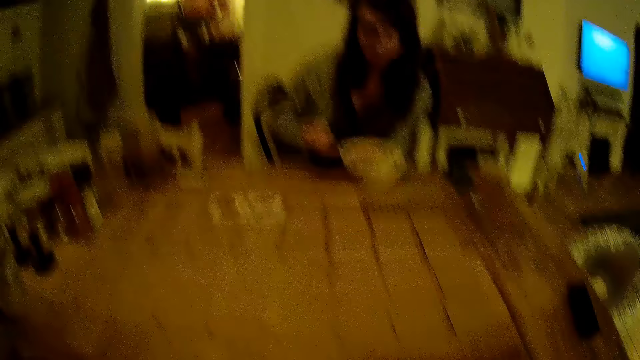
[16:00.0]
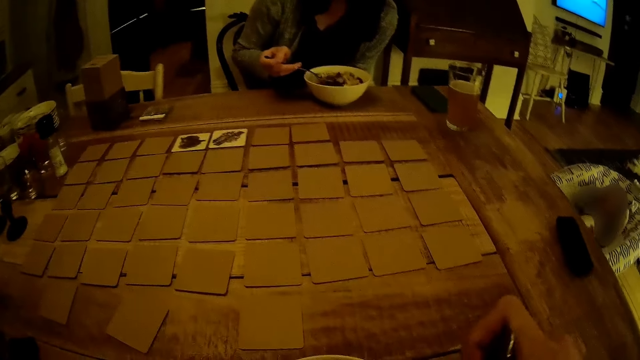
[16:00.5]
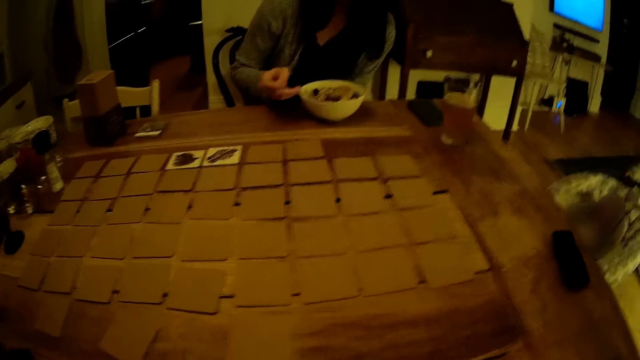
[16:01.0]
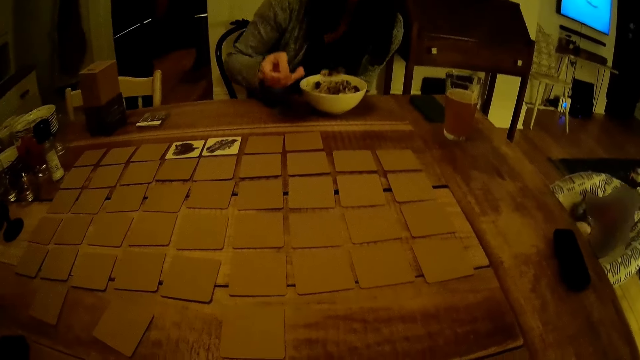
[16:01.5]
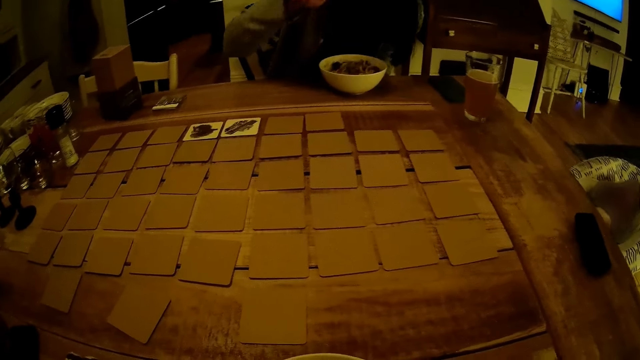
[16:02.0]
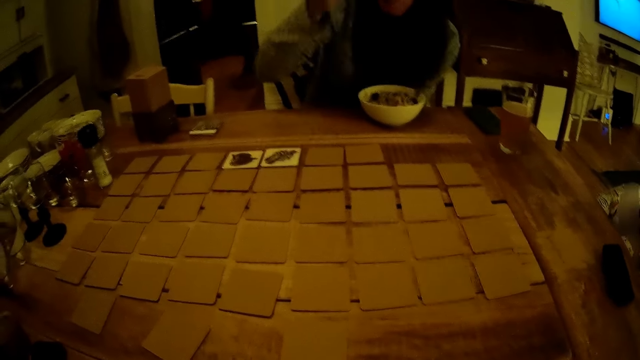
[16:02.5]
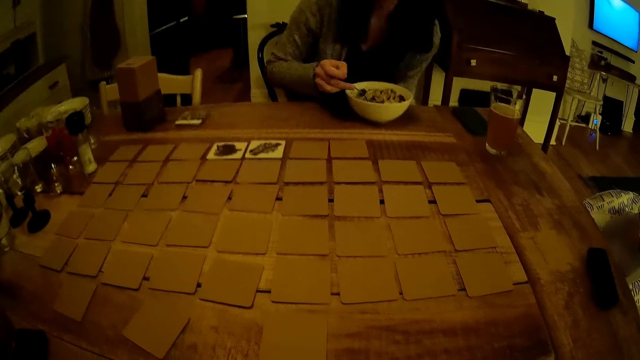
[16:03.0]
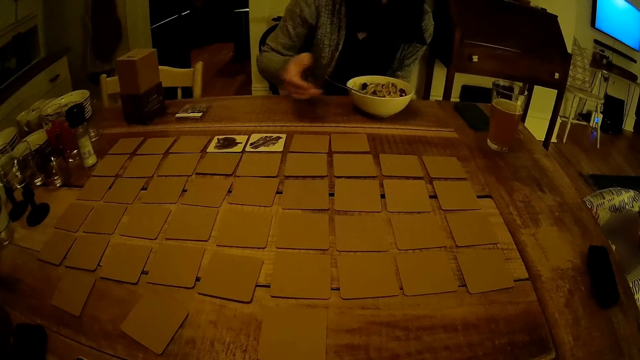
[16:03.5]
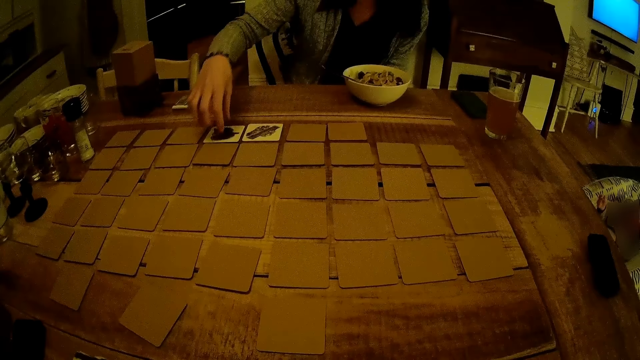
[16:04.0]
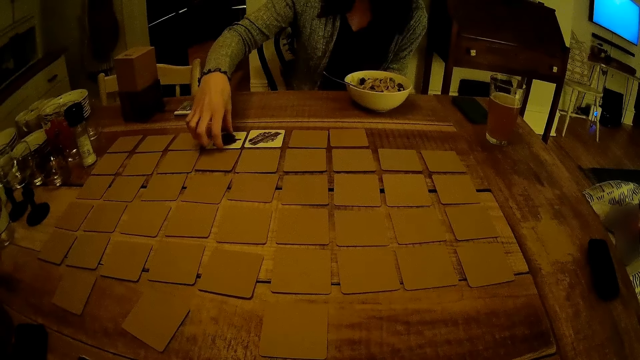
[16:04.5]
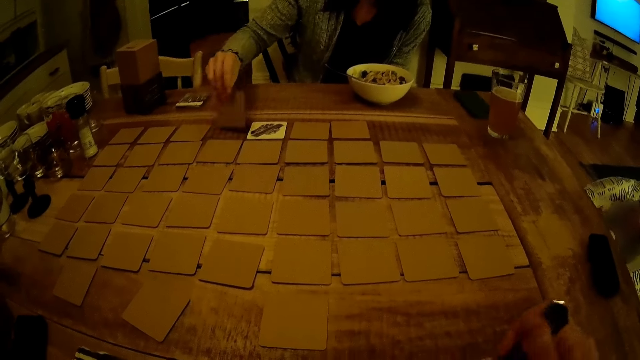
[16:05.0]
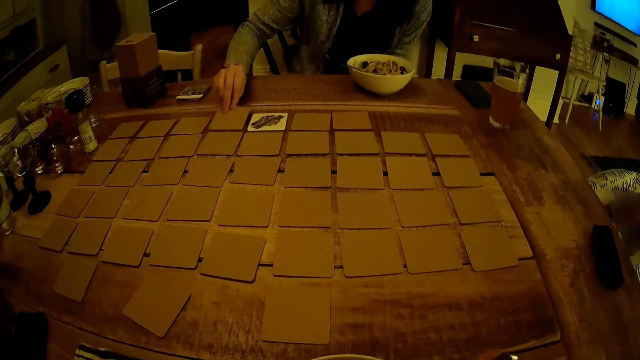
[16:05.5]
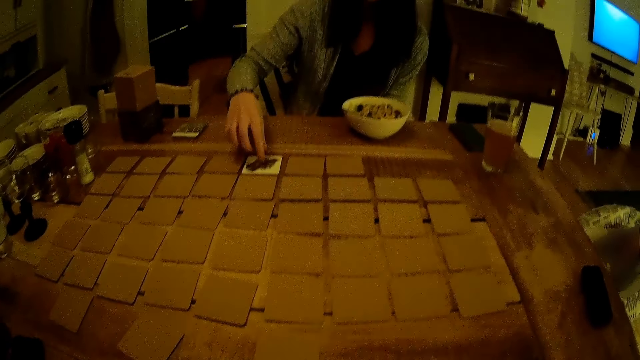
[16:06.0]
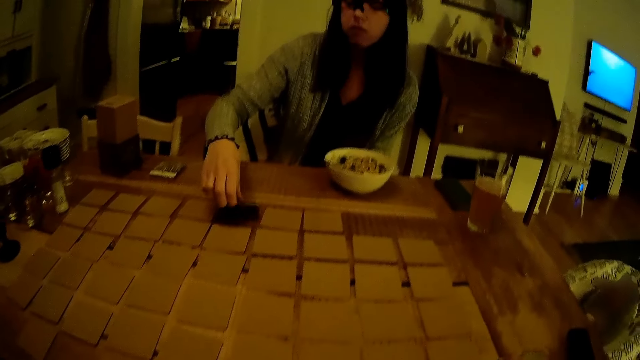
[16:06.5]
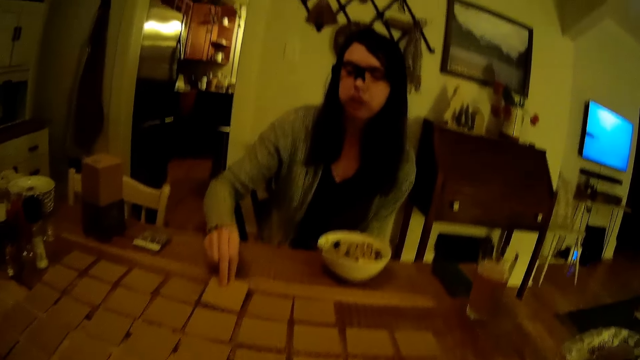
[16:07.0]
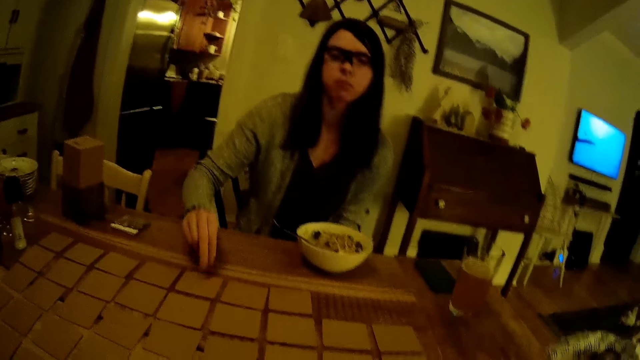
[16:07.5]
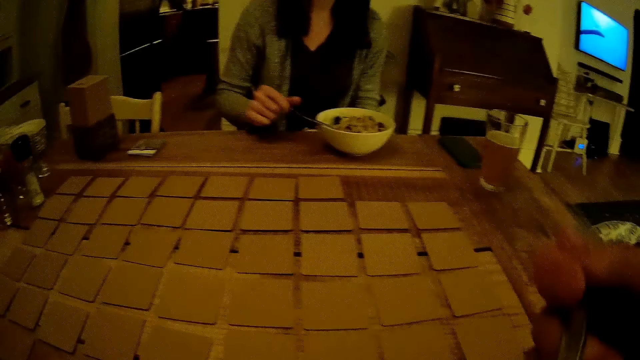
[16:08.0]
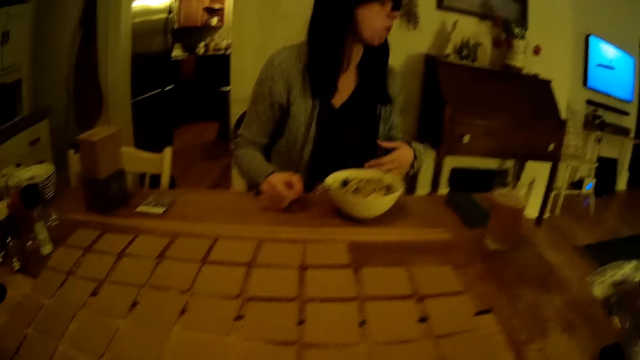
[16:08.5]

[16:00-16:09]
The girl scoops food. The camera wearer holds some cards in his right hand. The girl eats the cereal in the plate with the spoon in her right hand. The girl drops the spoon in her right hand in the plate. The girl holds cards on the table. The girl flips the card on the dining table with her right hand. The camera wearer holds a spoon in his right hand. The girl flips the card on the dining table with her right hand.

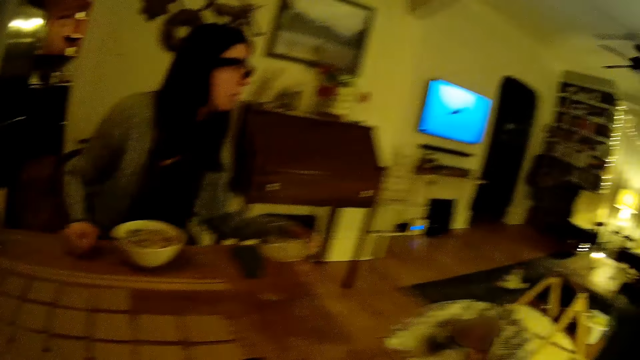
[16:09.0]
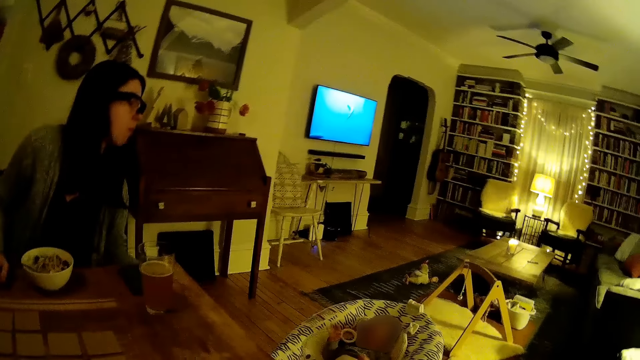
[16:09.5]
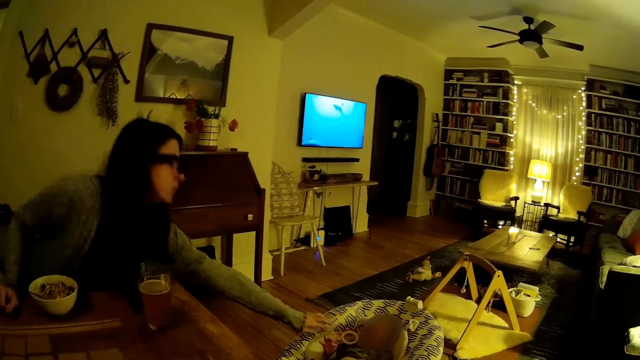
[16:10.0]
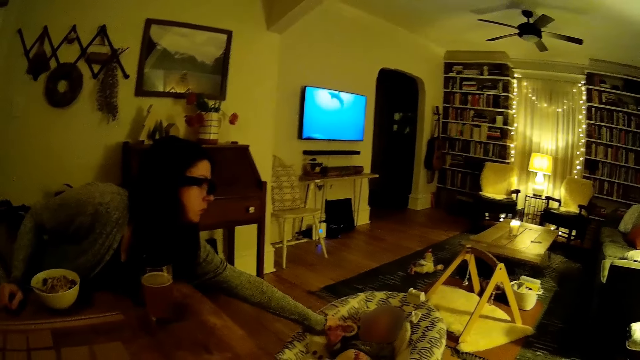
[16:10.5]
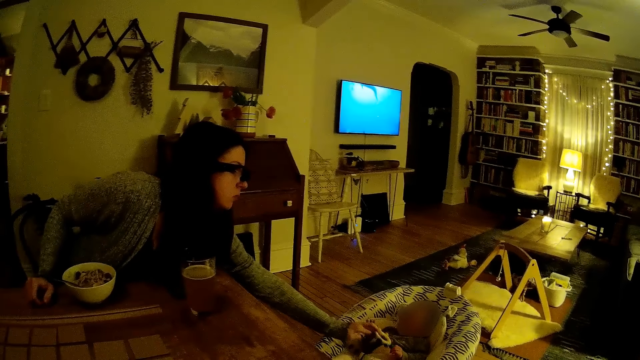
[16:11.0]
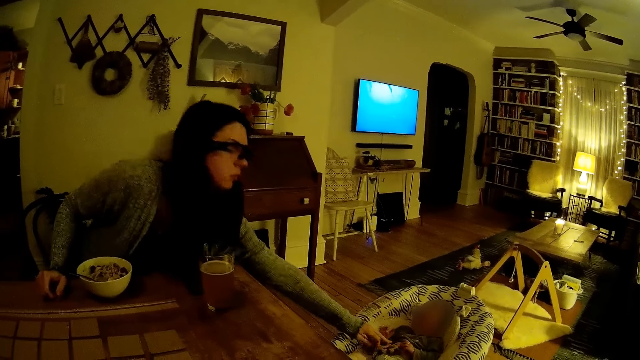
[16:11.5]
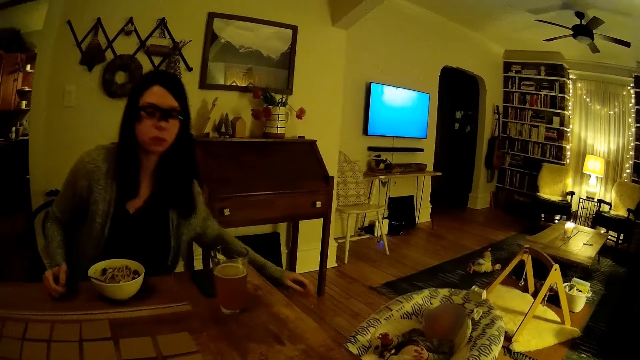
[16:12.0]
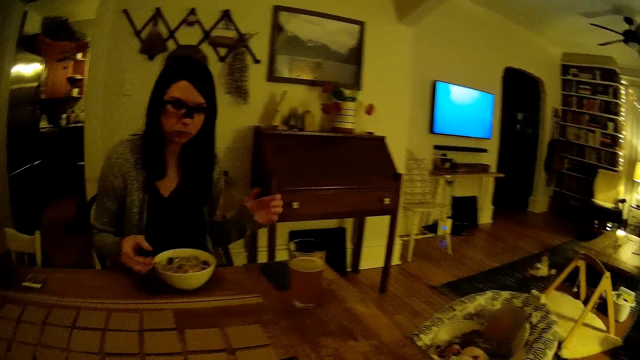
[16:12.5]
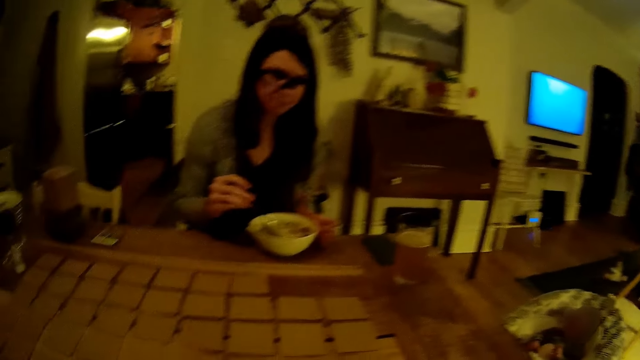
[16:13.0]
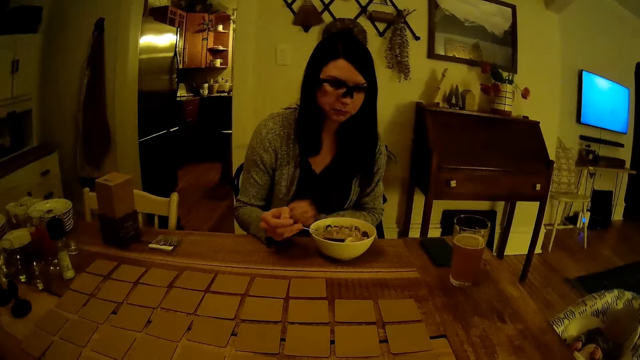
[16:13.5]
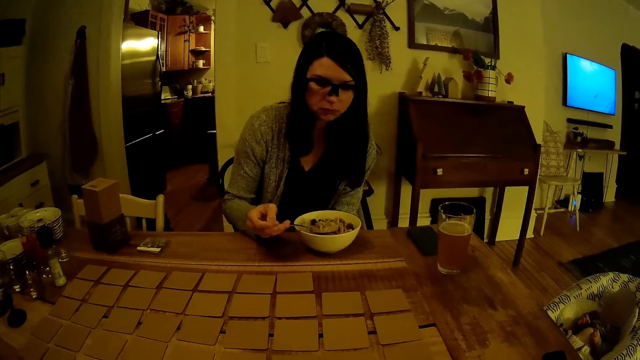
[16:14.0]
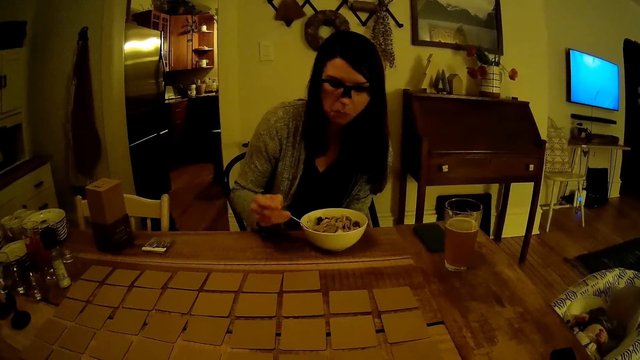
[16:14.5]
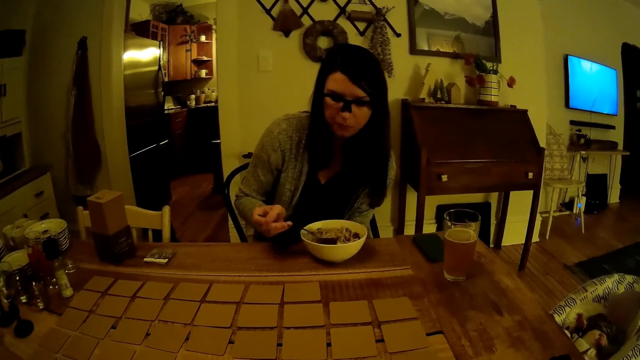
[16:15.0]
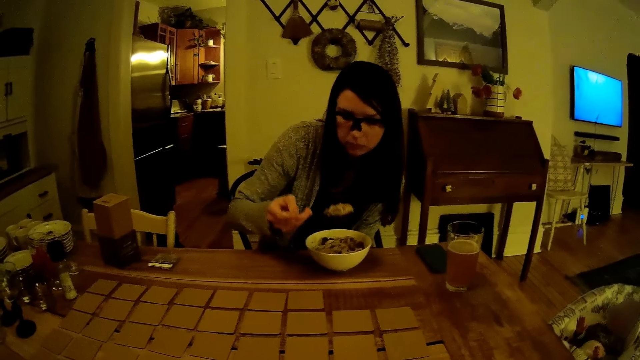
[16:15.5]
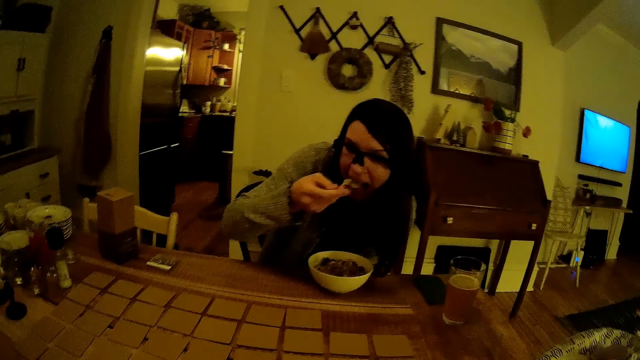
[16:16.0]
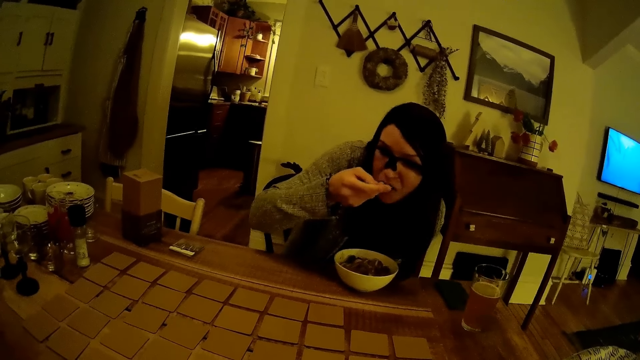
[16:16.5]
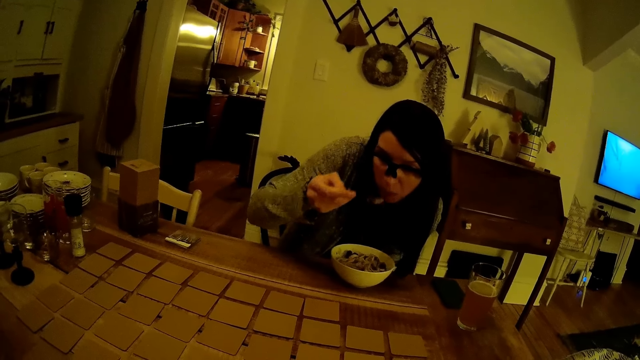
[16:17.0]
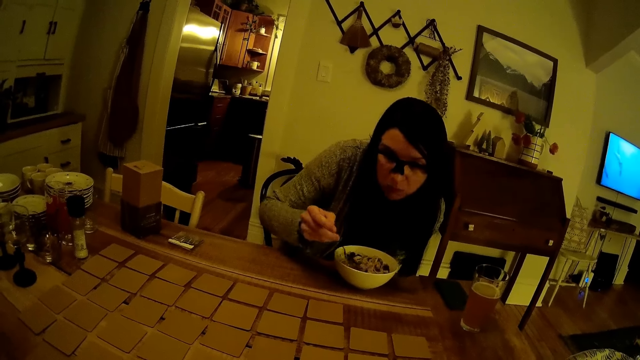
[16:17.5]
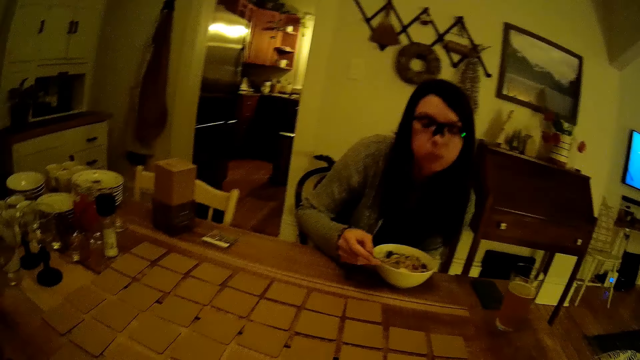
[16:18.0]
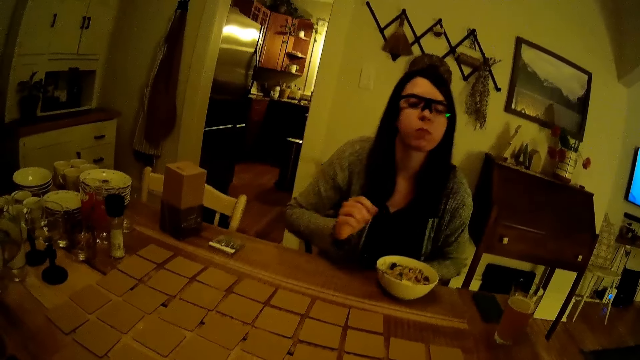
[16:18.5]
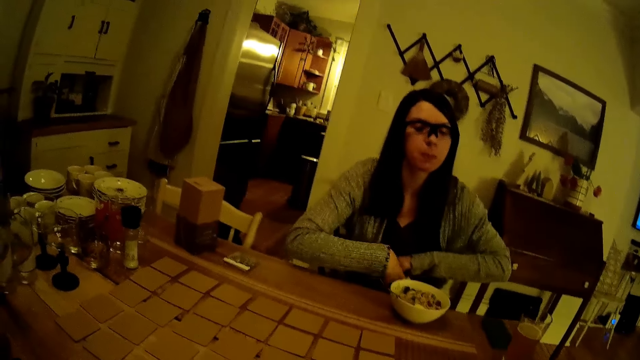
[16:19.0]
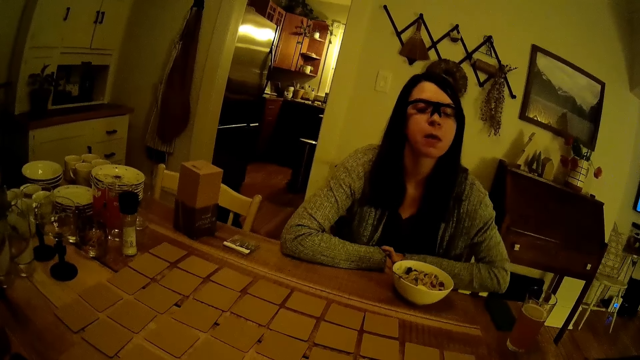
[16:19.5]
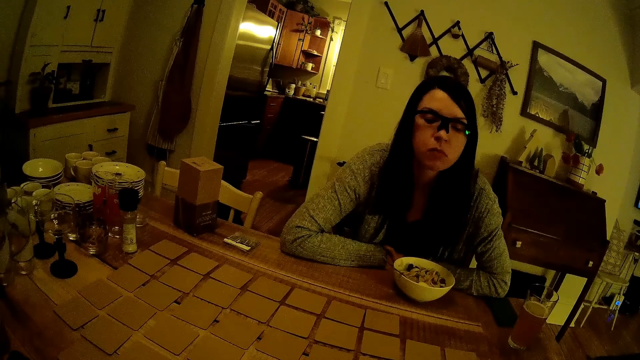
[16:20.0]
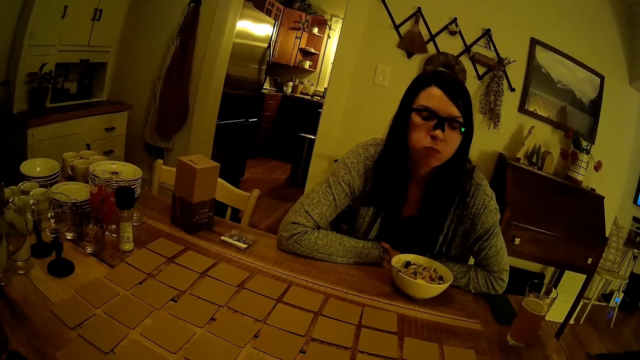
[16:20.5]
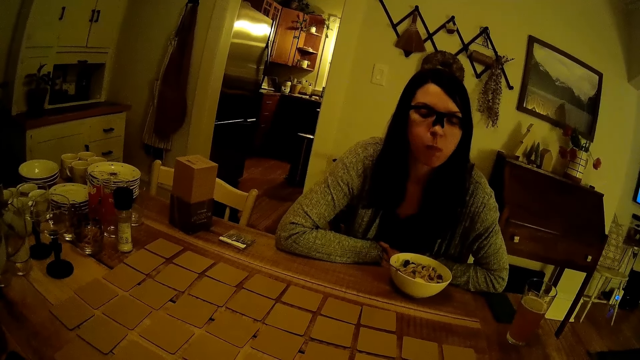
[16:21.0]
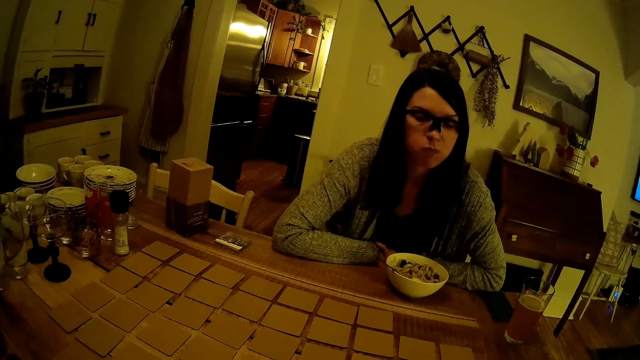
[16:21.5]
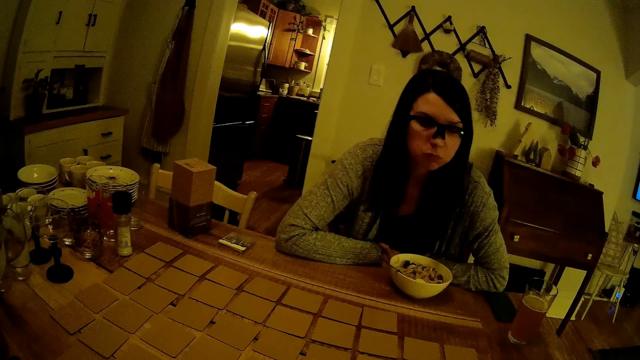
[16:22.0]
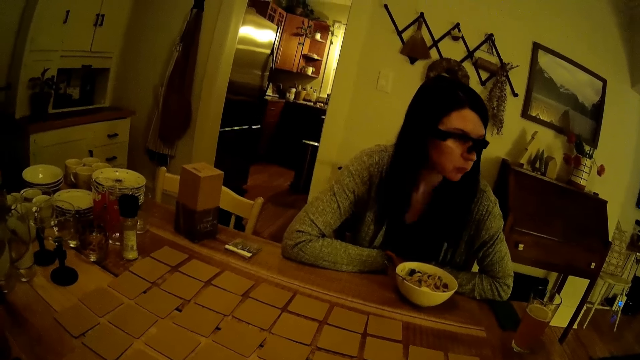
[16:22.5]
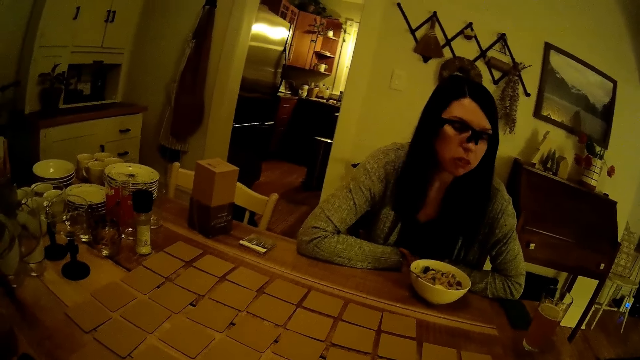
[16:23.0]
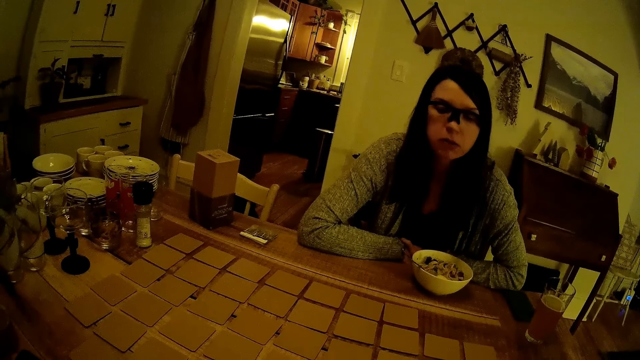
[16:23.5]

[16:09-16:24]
The girl moves her left hand on the baby's coat. The girl lifts the toy in the carrier with her left hand. The girl drops the toy on the baby. The girl grabs the spoon in the plate with her right hand. The girl scoops food. The girl eats the cereal in the plate with the spoon in her right hand. The girl drops the spoon in her right hand in the plate. The girl moves her hand on the spoon. The girl puts her hands together. The girl bends on the table. The girl stares around.
